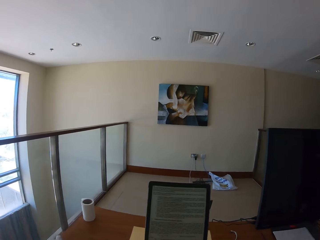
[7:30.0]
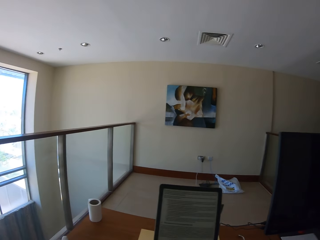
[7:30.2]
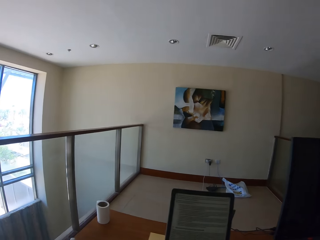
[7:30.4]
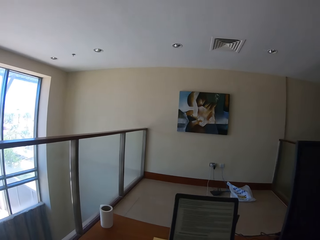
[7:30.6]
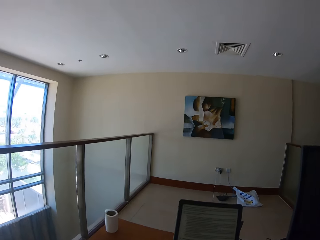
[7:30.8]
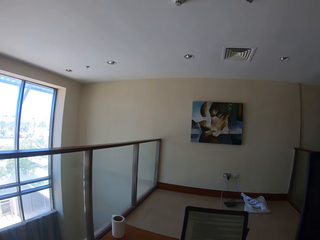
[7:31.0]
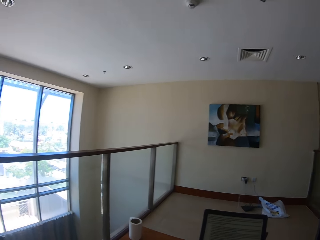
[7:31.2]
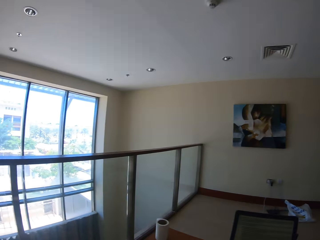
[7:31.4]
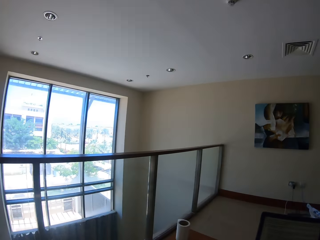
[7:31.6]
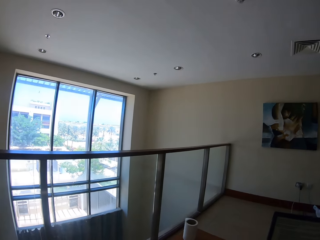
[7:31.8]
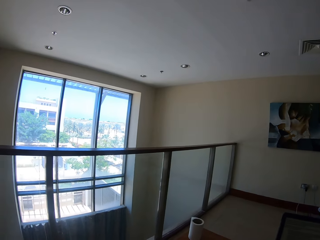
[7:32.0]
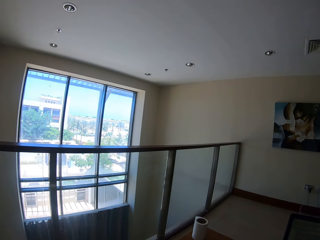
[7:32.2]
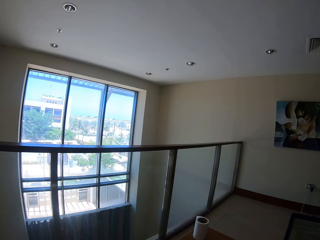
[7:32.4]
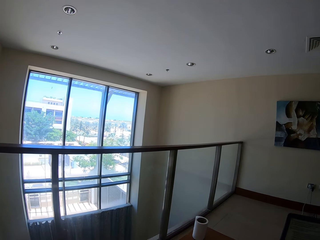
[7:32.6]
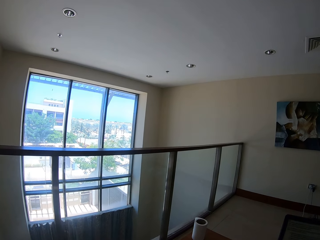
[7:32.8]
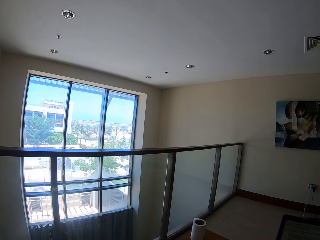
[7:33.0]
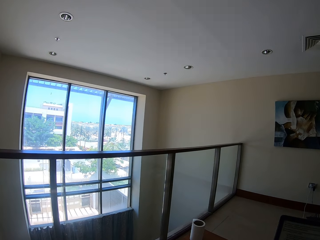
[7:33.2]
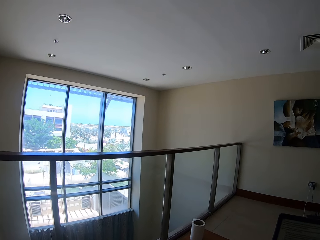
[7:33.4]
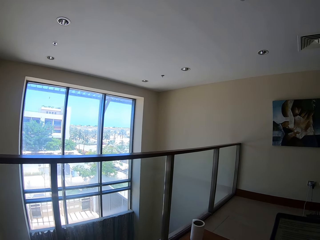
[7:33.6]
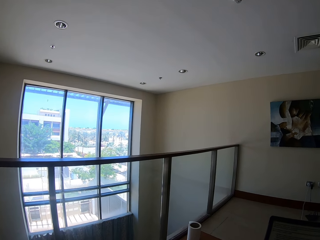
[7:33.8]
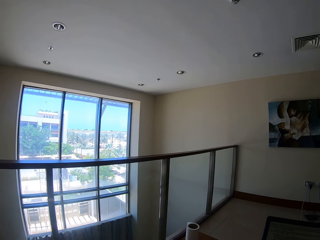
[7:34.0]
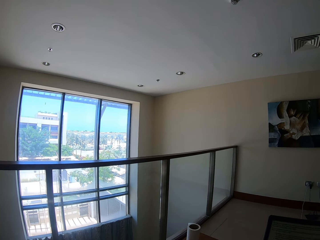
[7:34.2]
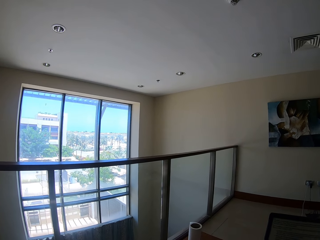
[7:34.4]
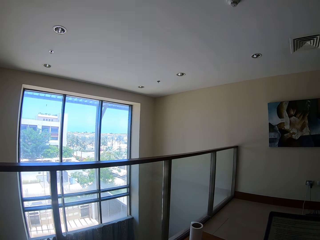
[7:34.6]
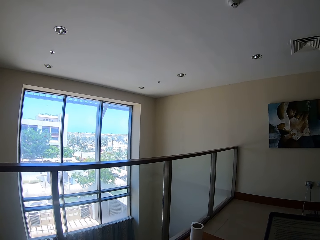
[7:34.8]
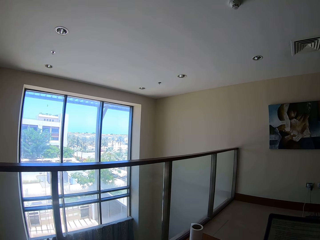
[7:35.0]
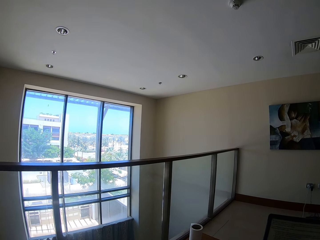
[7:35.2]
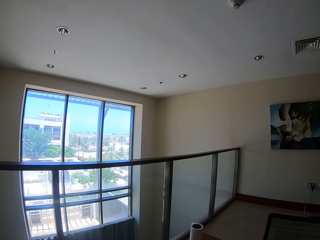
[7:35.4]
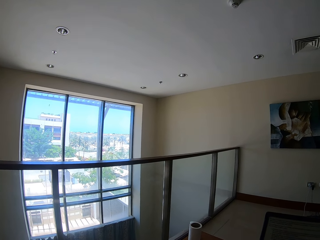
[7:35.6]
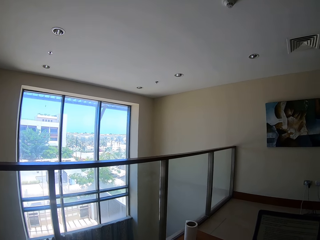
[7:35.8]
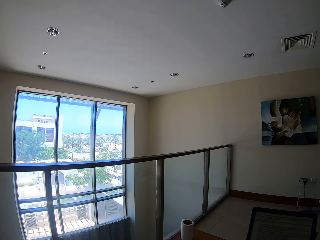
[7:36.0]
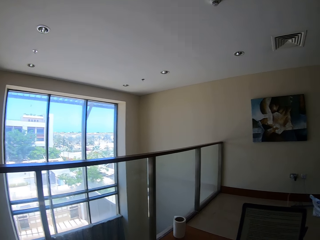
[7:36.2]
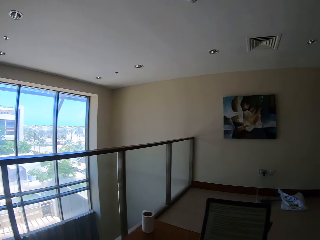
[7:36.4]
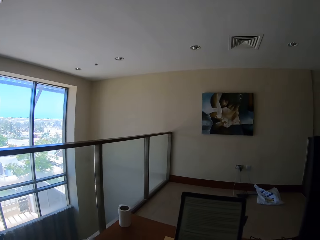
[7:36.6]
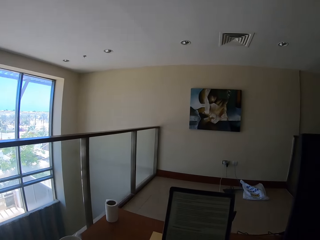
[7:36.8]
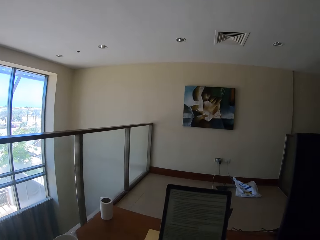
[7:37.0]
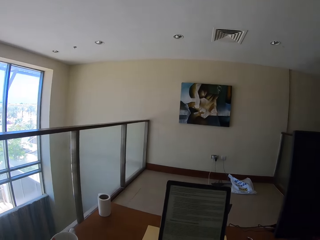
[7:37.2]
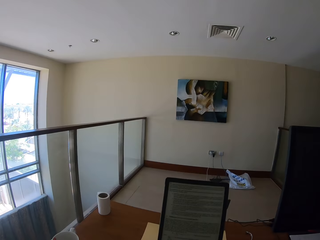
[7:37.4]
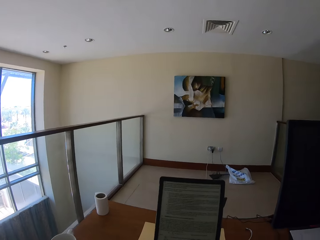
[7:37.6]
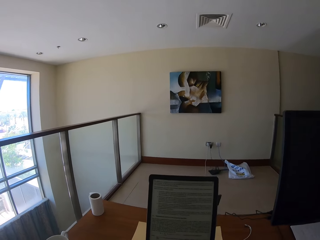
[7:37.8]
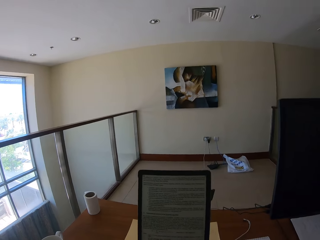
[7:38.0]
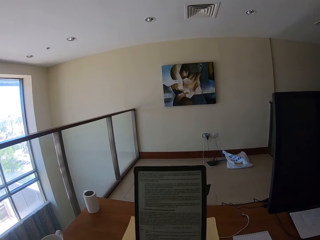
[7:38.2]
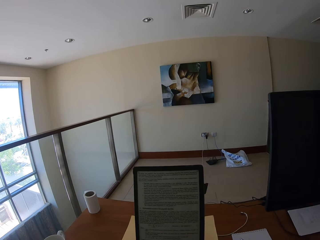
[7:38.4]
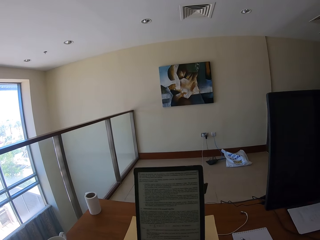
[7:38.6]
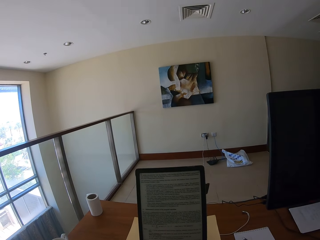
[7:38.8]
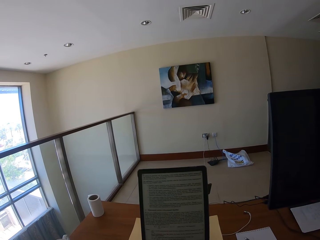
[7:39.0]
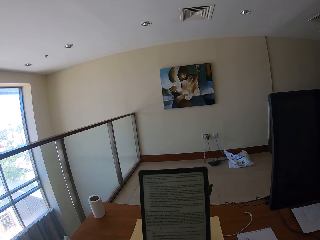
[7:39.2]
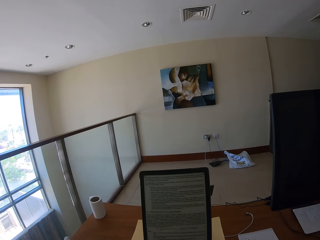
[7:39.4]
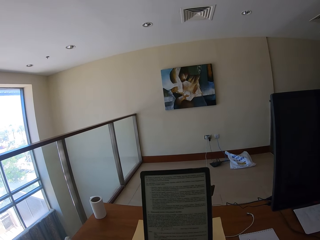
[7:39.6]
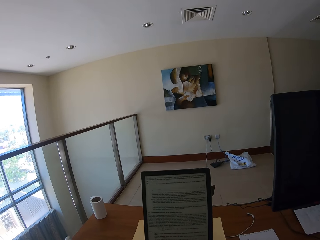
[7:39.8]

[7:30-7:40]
The camera wearer looks around.

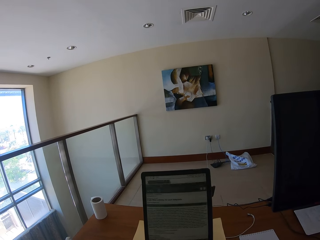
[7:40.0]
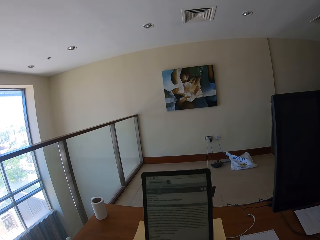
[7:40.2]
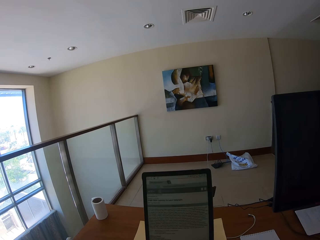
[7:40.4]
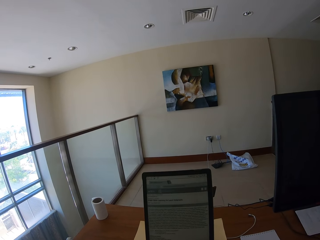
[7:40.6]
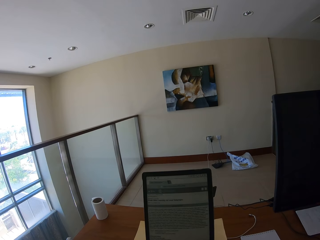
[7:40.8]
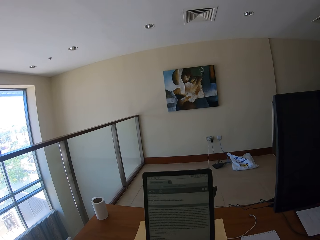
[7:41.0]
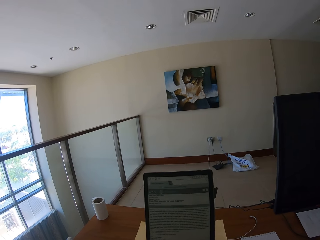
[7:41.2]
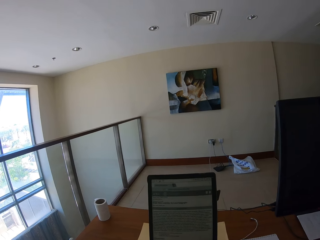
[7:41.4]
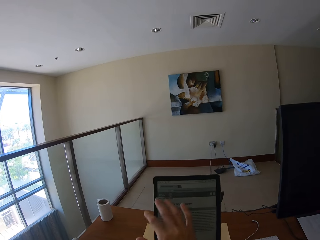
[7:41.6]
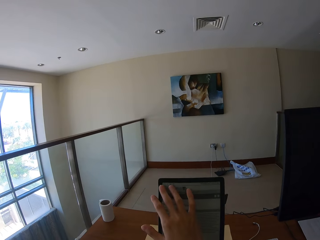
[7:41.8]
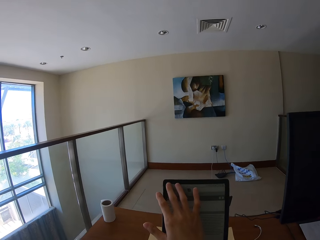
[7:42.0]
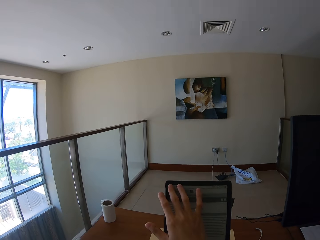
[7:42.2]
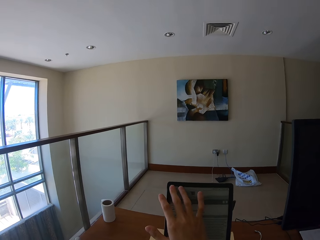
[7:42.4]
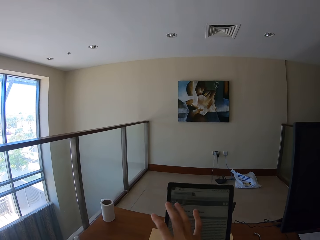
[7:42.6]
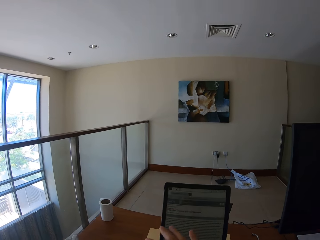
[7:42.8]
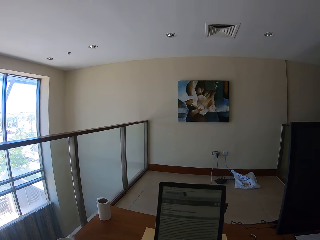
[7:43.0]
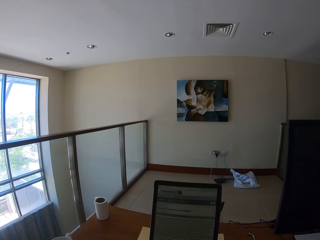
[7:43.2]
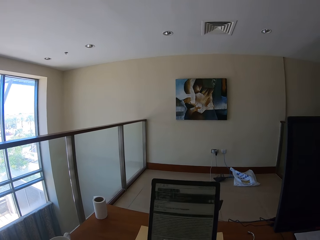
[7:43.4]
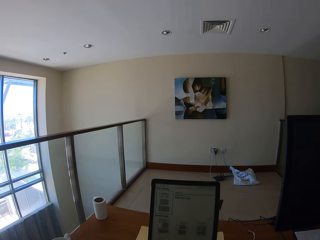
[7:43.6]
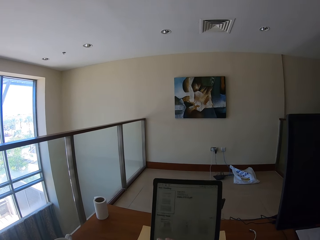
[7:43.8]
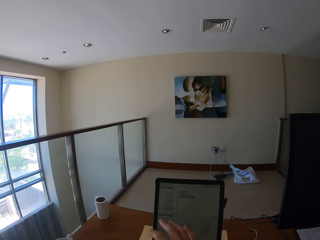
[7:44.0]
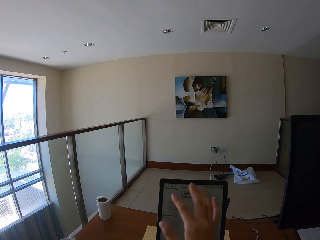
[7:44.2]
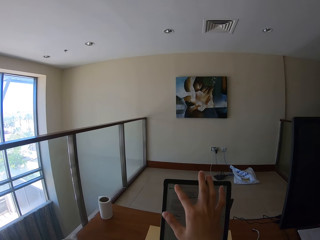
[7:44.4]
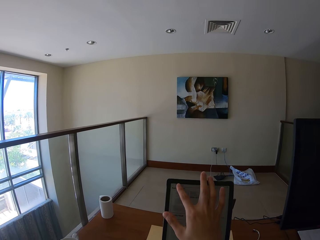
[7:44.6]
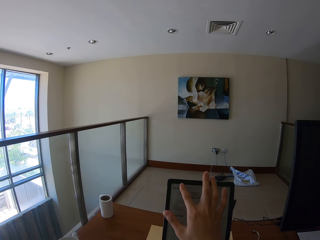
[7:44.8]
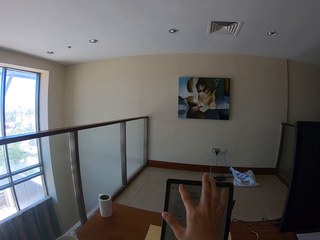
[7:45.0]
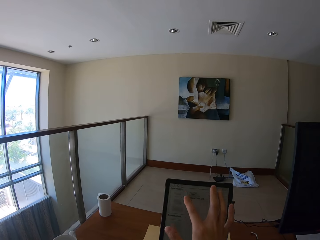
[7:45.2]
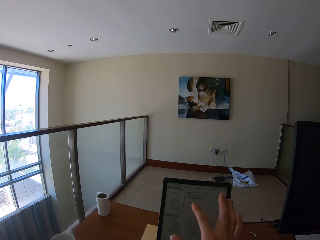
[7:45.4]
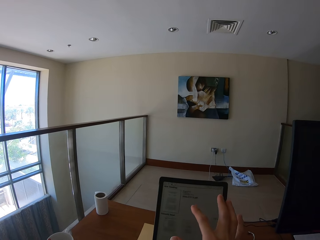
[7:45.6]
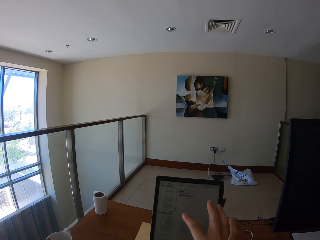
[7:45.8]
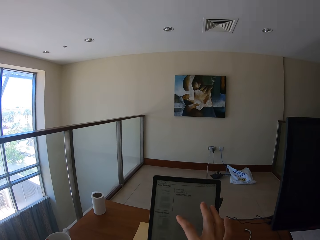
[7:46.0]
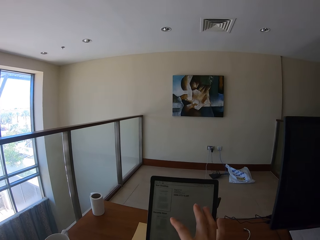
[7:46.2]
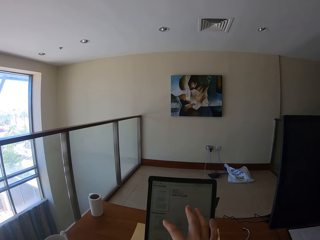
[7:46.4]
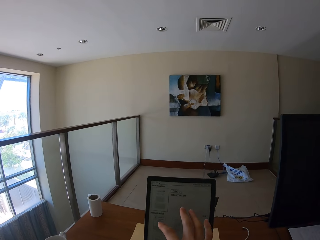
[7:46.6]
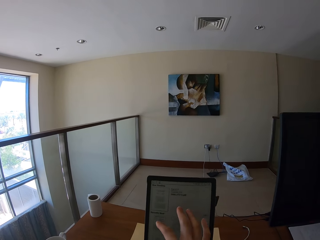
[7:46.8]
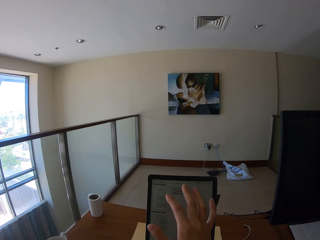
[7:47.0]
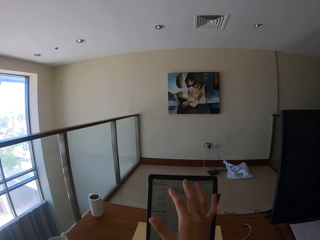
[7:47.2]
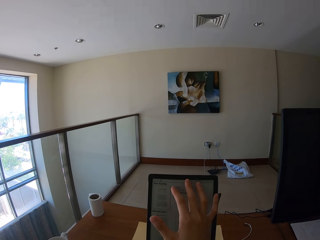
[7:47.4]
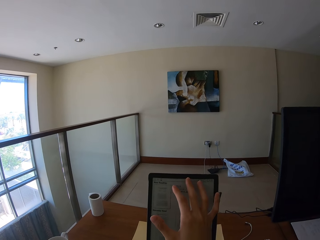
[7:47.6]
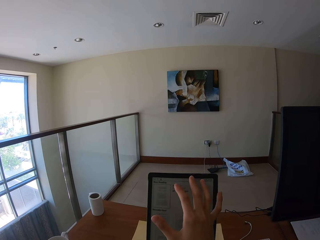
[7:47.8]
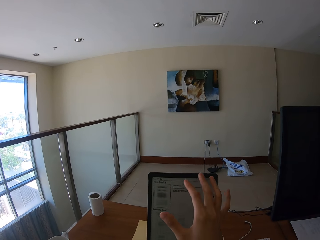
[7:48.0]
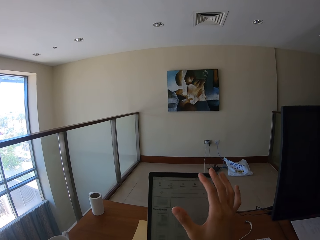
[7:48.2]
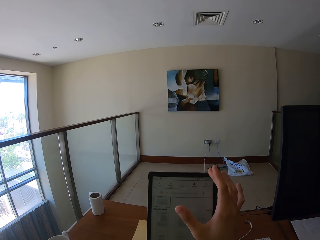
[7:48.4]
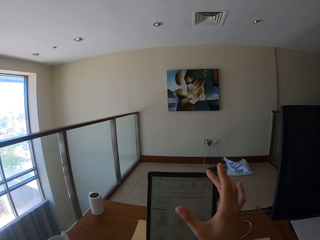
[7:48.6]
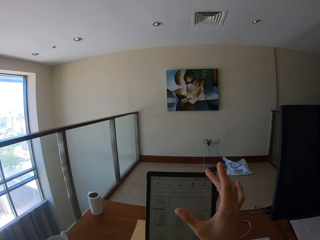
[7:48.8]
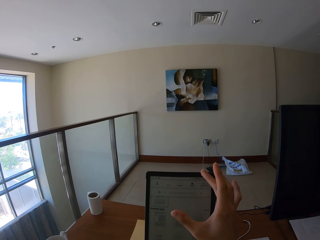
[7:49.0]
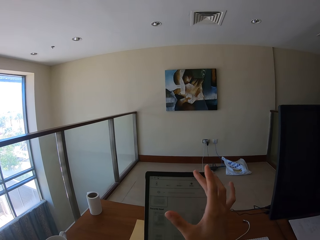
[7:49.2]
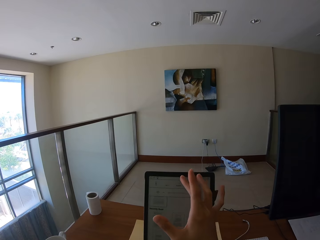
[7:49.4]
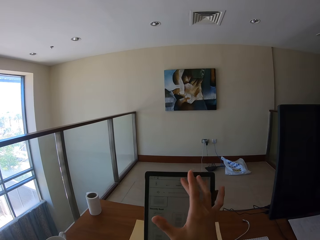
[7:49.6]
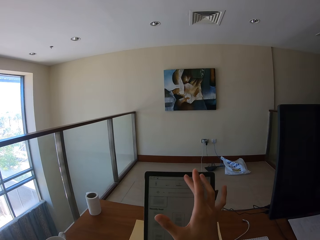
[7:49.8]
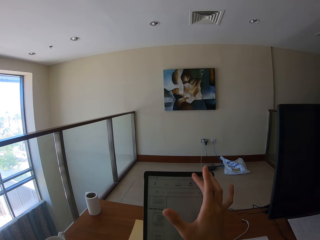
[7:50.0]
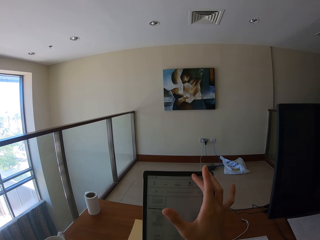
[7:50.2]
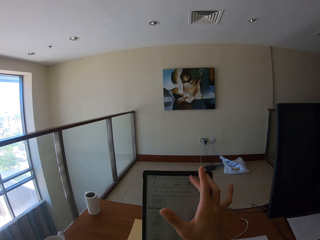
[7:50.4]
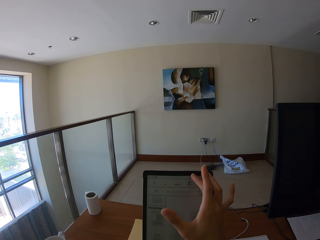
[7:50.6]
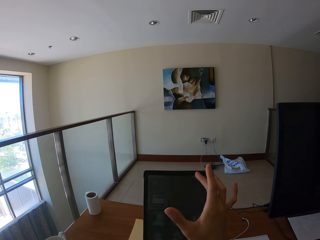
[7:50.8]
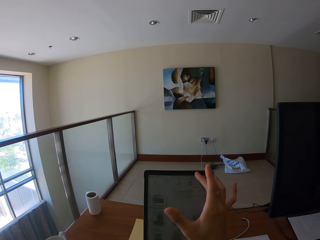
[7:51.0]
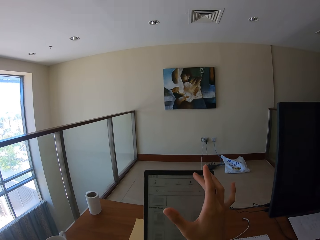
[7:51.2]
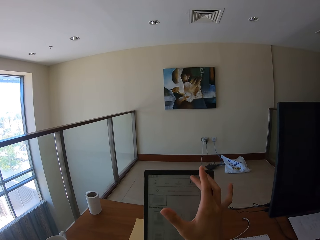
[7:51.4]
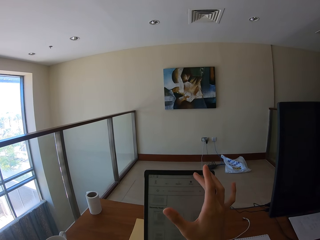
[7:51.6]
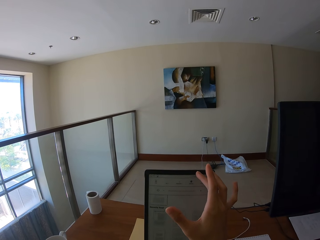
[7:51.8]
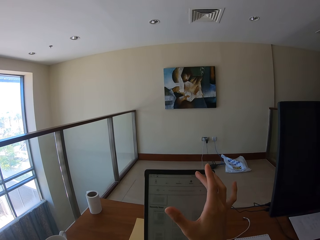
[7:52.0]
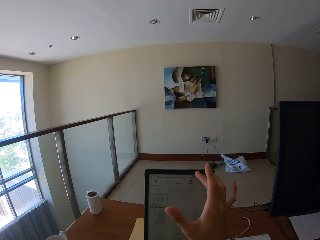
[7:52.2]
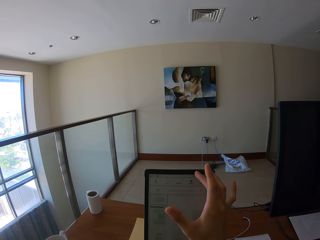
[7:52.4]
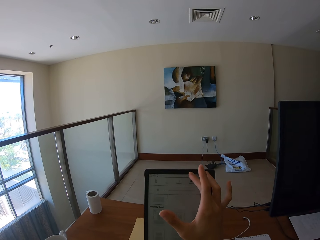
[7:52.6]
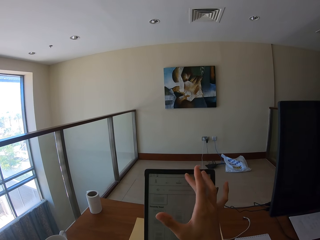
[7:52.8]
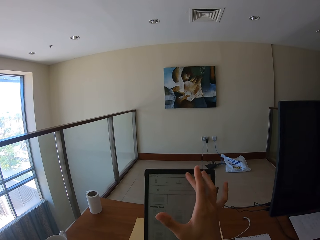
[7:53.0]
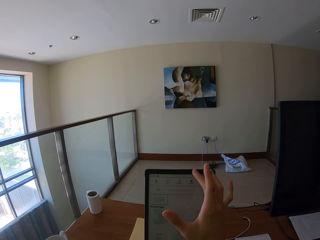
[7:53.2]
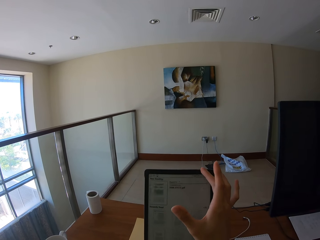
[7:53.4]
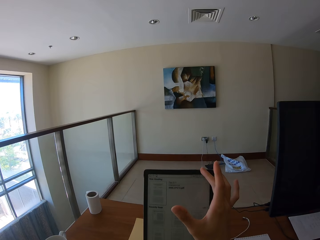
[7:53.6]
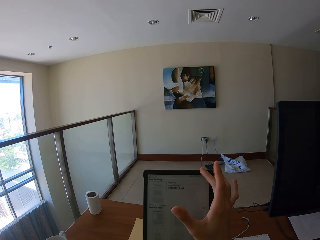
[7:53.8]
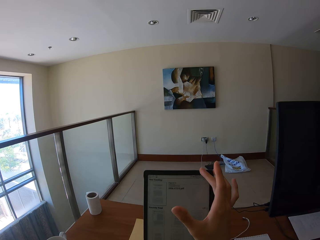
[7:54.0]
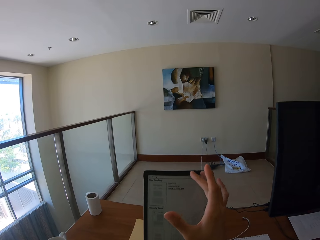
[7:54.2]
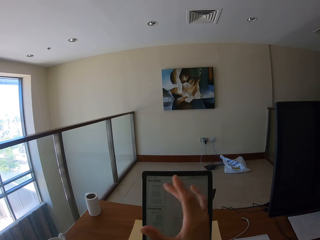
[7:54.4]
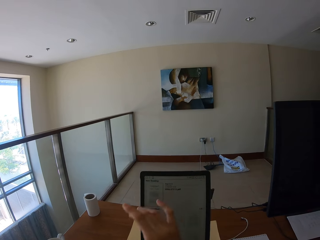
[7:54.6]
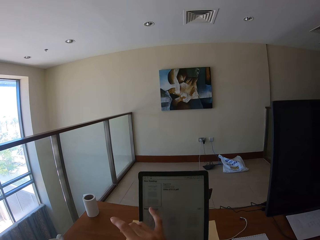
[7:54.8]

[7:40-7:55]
The camera wearer scrolls the tablet. They hold the tablet screen.
